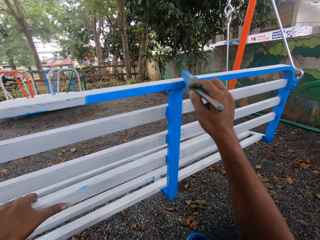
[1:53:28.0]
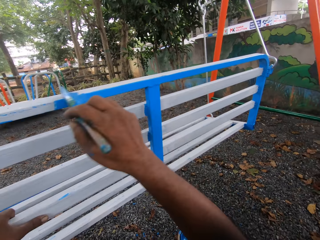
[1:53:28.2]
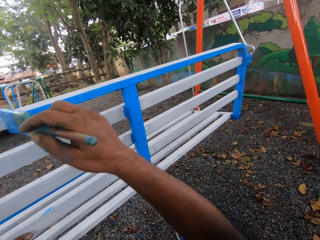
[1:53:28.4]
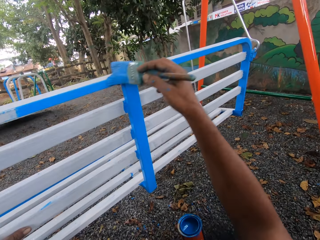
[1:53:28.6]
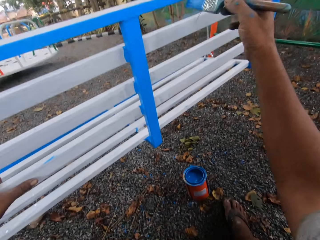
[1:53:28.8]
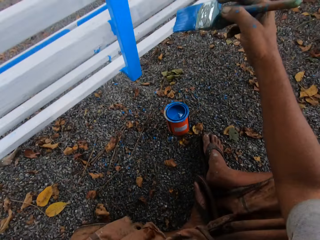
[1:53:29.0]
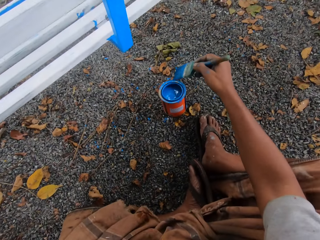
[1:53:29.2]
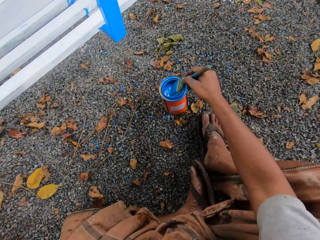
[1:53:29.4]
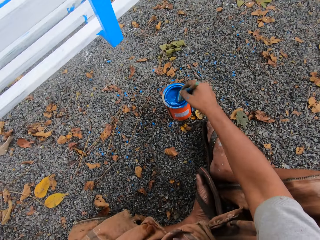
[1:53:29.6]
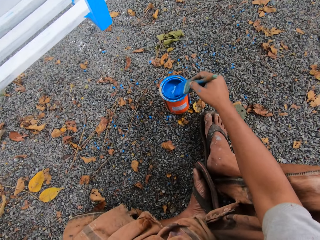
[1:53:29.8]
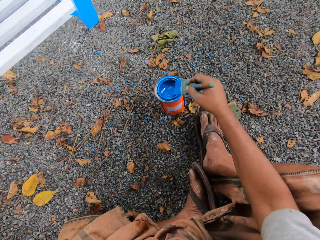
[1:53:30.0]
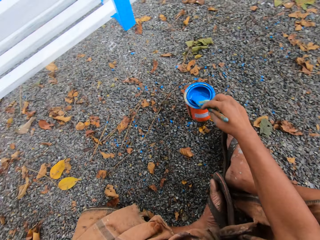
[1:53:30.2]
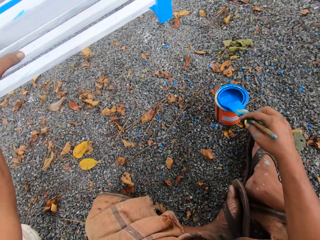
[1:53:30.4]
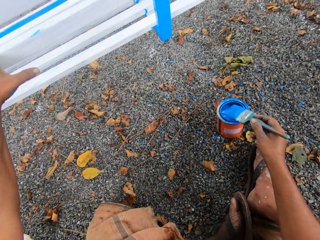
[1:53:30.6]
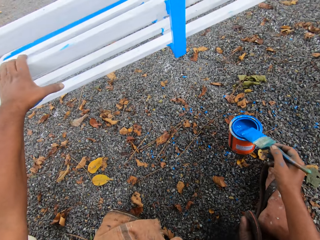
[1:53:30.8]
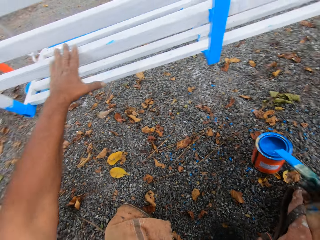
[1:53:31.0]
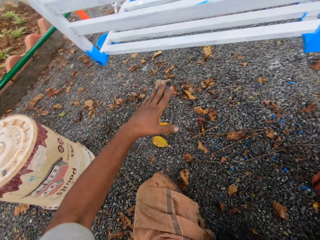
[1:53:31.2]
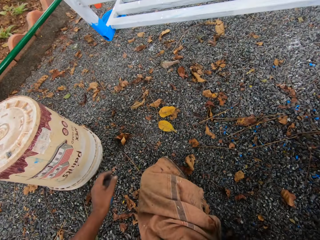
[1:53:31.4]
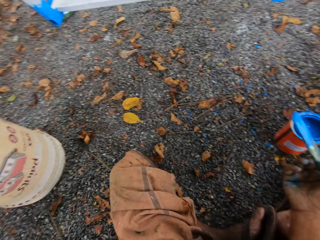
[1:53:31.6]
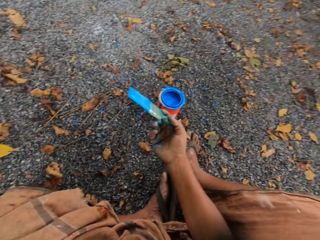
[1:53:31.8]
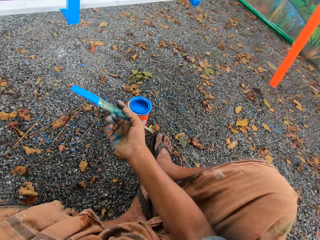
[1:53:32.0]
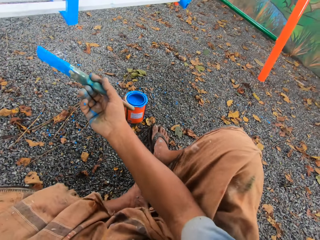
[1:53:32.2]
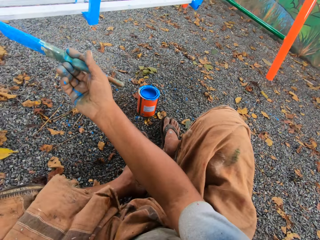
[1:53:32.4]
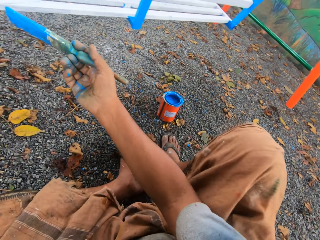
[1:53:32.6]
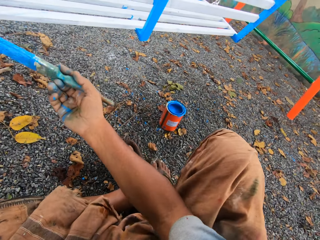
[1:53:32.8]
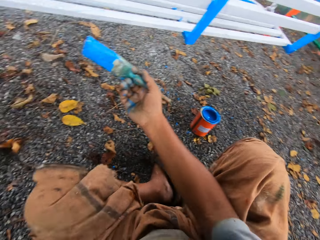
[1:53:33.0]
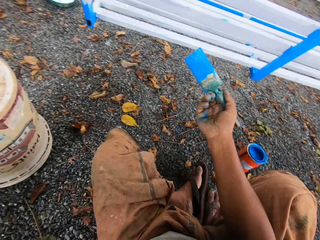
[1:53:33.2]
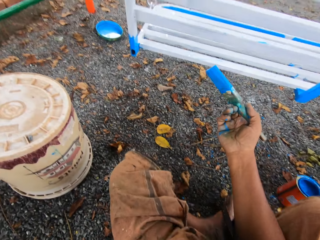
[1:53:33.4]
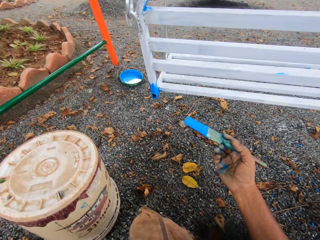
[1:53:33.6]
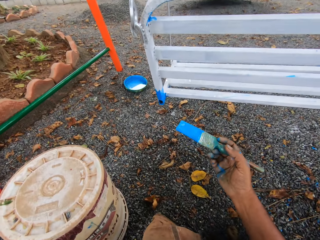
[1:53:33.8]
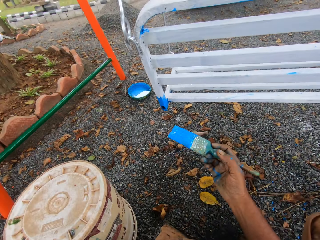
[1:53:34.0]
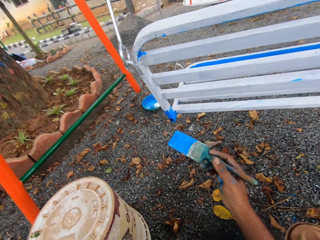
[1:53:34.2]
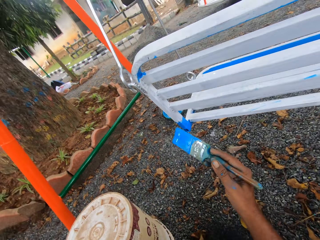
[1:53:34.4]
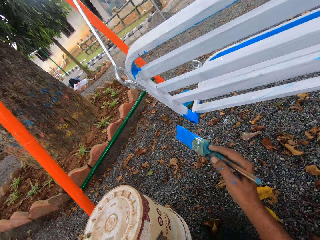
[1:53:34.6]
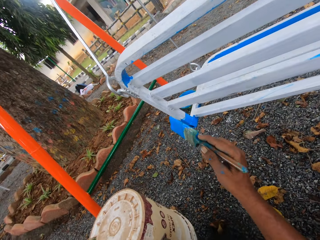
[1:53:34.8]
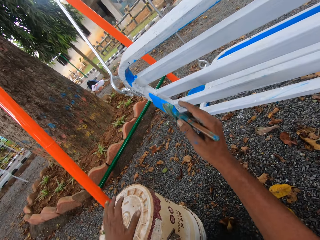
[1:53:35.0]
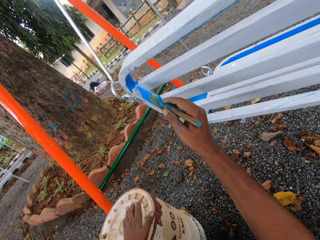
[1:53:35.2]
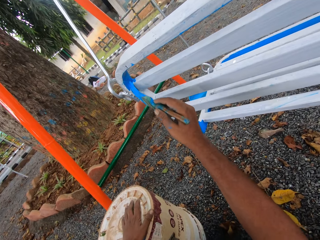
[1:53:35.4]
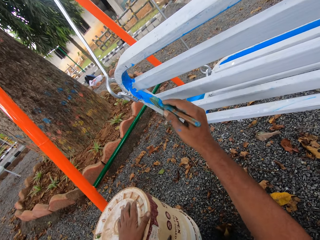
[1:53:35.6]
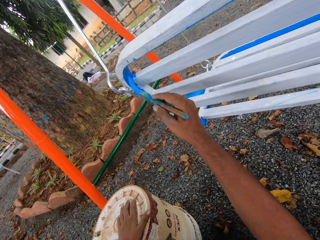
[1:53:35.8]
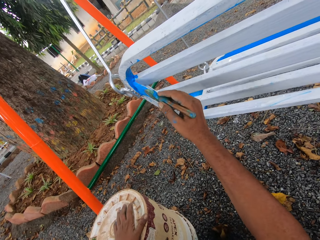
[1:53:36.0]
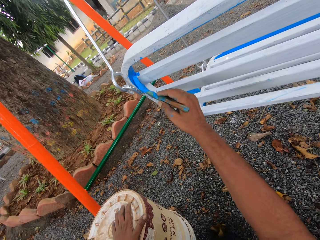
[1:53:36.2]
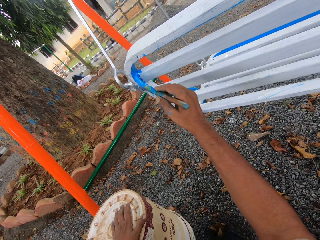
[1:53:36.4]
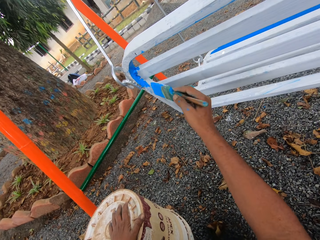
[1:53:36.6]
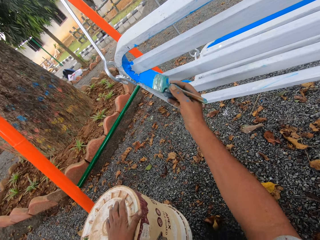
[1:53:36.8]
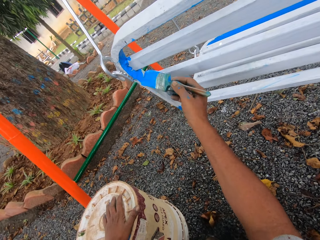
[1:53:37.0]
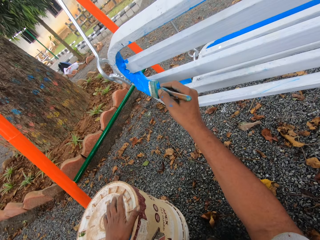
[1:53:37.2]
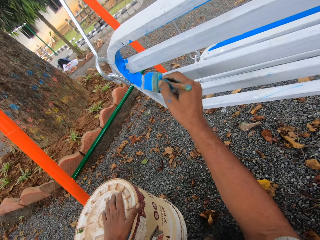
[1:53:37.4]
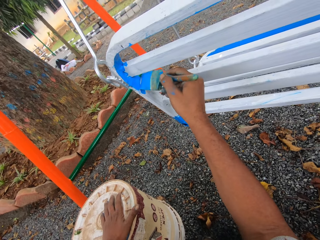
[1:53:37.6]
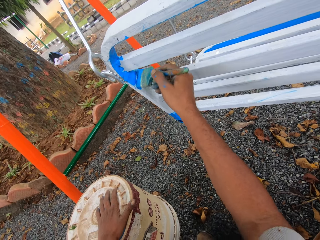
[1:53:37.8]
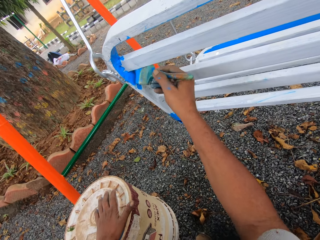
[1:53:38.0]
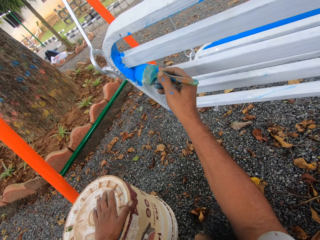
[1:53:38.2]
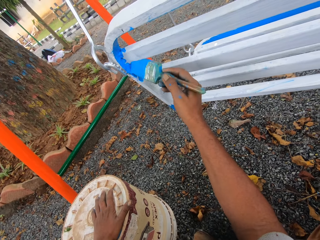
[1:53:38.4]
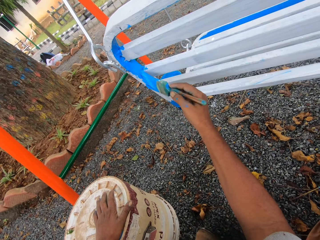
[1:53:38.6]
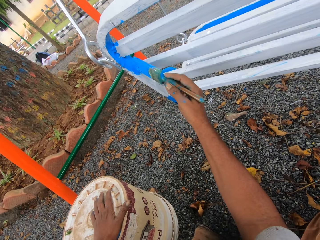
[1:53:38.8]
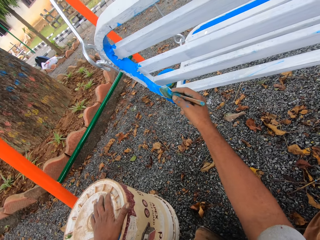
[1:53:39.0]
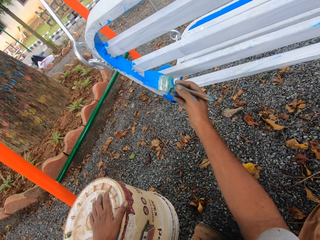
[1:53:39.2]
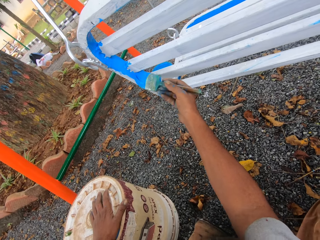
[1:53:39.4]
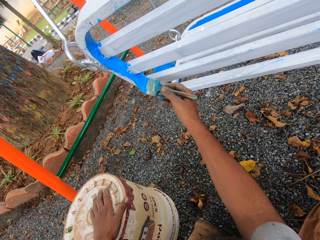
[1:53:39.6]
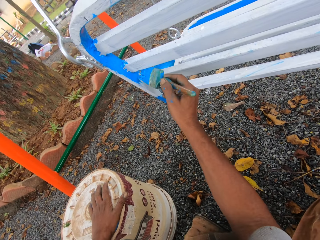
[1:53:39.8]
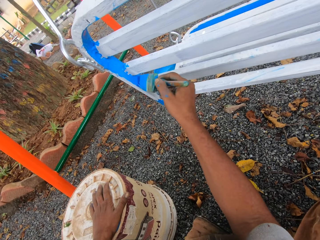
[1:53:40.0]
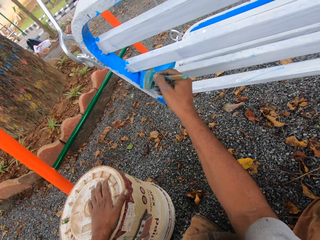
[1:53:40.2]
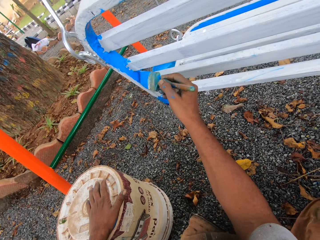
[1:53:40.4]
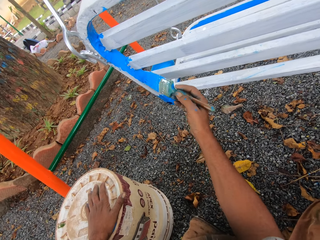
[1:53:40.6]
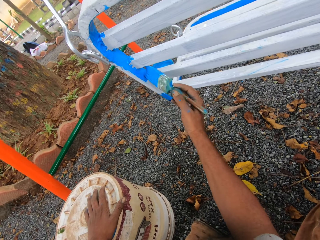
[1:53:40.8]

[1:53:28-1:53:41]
The camera wearer dips the paint brush into the paint tin. They paint the seat with the paint brush.

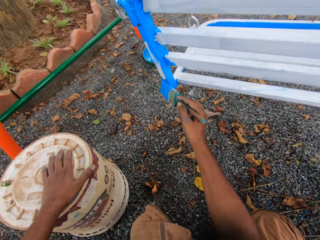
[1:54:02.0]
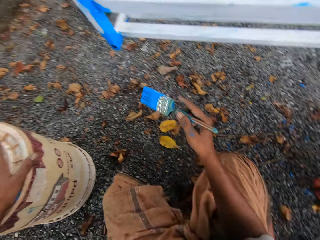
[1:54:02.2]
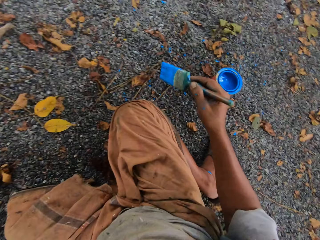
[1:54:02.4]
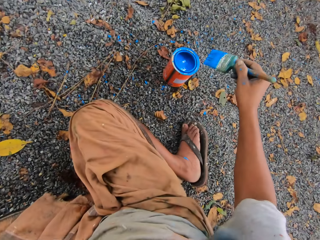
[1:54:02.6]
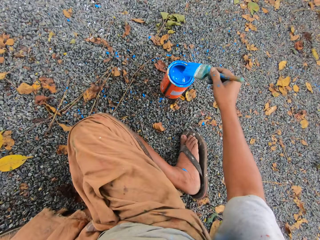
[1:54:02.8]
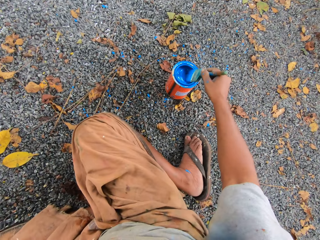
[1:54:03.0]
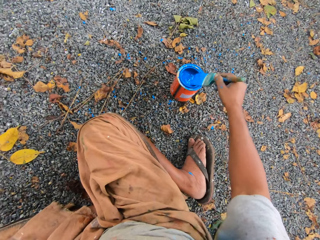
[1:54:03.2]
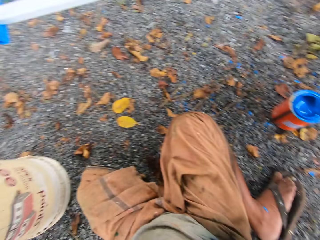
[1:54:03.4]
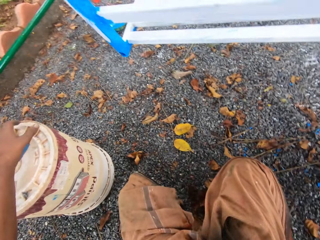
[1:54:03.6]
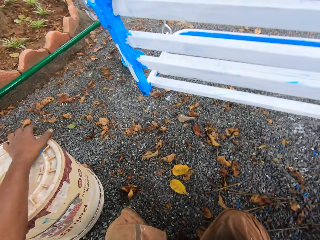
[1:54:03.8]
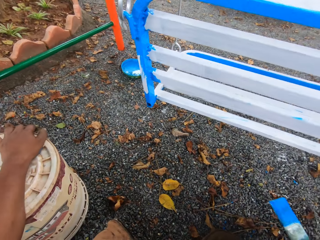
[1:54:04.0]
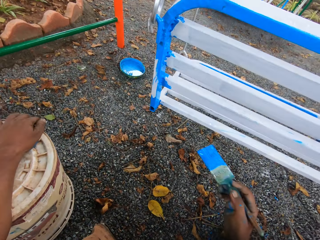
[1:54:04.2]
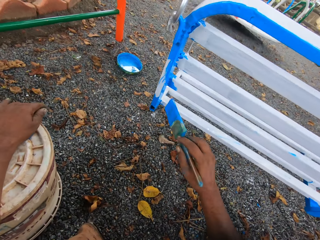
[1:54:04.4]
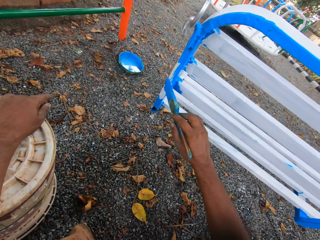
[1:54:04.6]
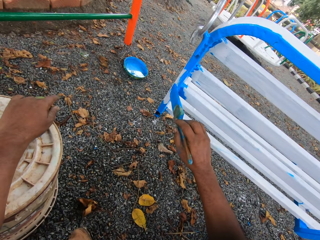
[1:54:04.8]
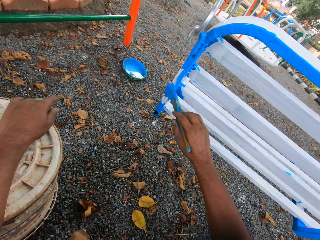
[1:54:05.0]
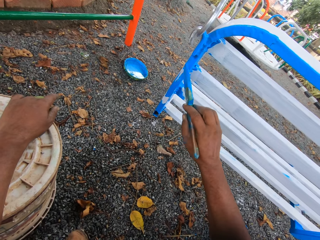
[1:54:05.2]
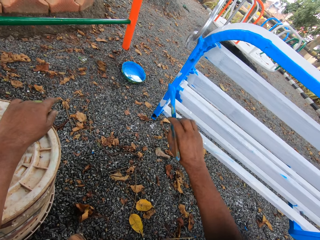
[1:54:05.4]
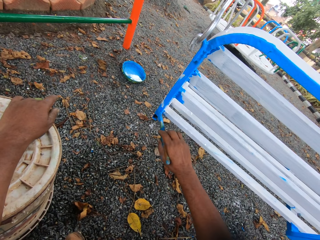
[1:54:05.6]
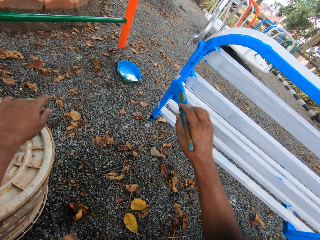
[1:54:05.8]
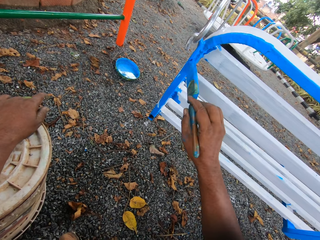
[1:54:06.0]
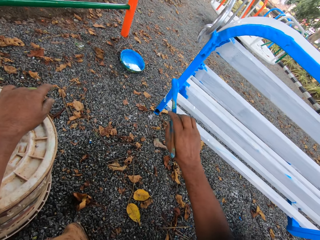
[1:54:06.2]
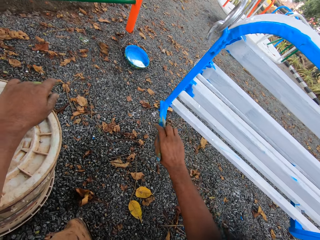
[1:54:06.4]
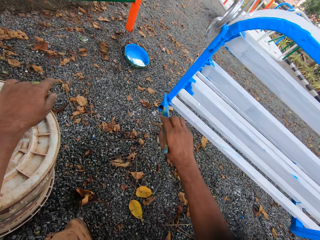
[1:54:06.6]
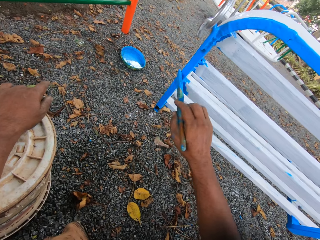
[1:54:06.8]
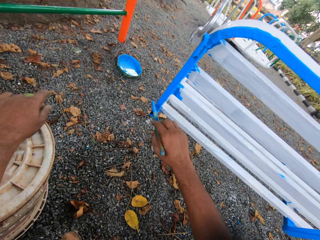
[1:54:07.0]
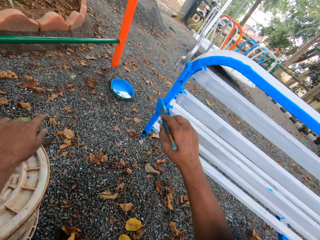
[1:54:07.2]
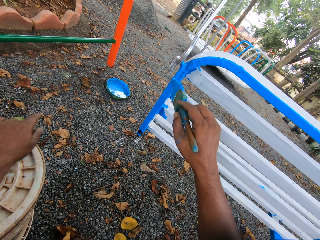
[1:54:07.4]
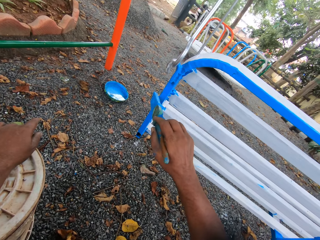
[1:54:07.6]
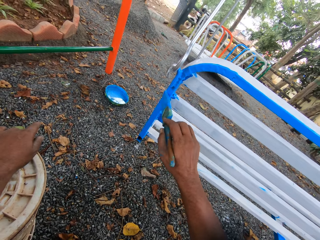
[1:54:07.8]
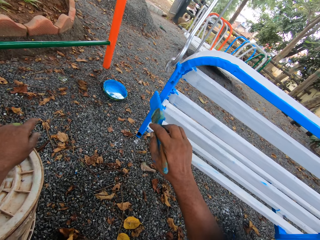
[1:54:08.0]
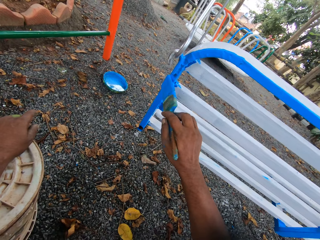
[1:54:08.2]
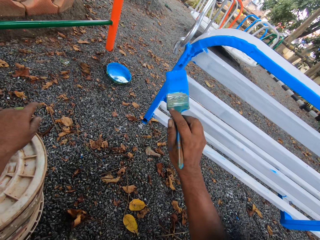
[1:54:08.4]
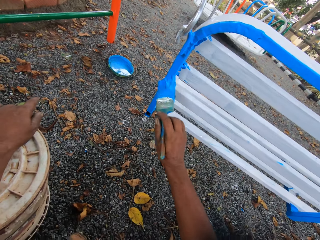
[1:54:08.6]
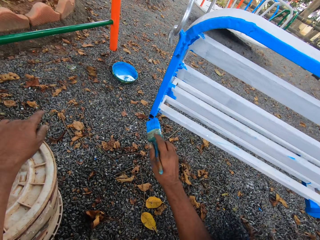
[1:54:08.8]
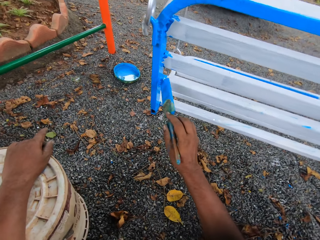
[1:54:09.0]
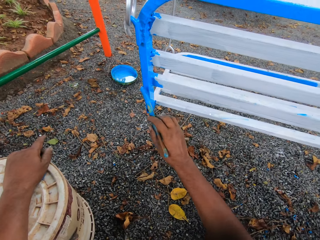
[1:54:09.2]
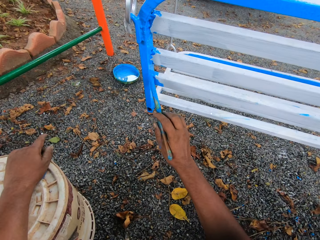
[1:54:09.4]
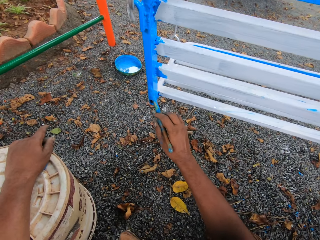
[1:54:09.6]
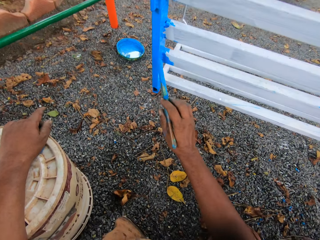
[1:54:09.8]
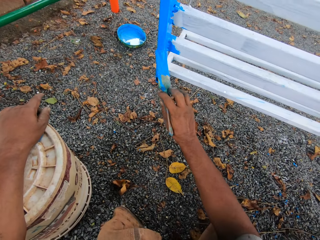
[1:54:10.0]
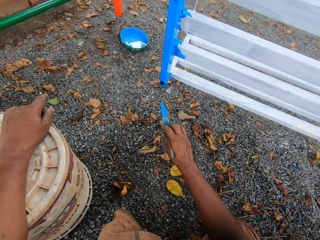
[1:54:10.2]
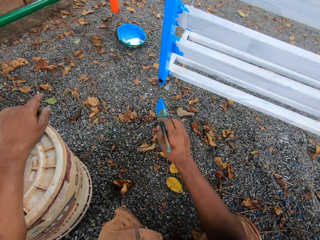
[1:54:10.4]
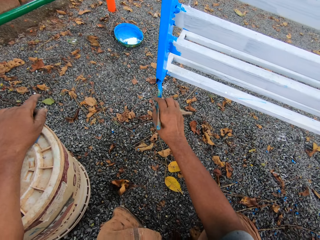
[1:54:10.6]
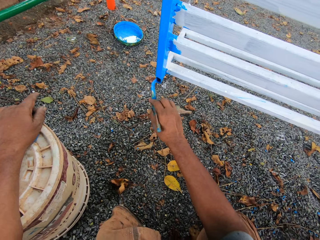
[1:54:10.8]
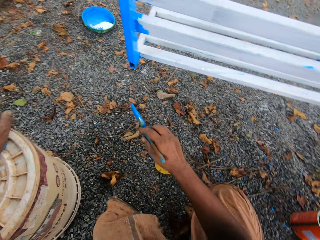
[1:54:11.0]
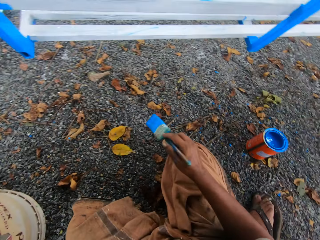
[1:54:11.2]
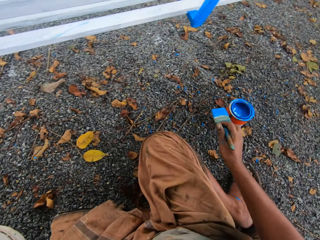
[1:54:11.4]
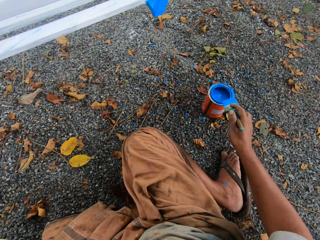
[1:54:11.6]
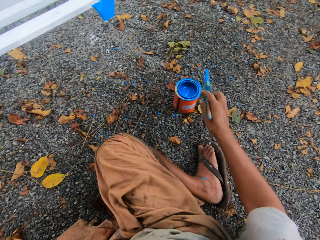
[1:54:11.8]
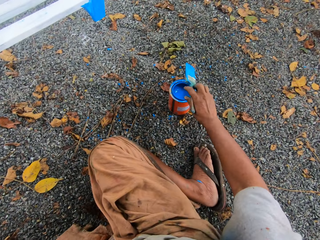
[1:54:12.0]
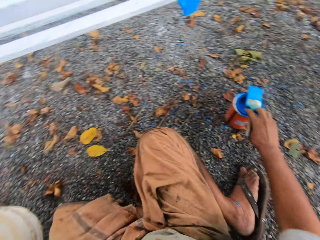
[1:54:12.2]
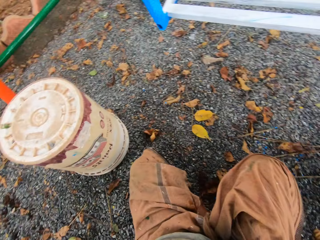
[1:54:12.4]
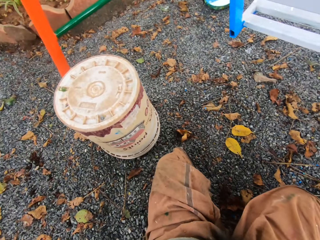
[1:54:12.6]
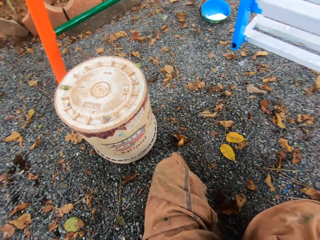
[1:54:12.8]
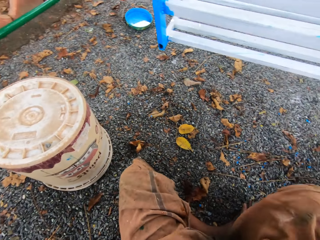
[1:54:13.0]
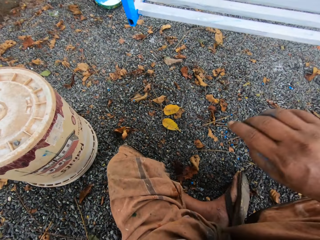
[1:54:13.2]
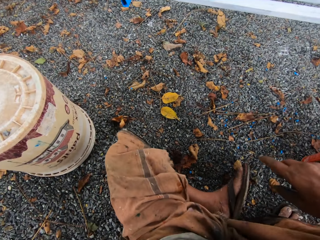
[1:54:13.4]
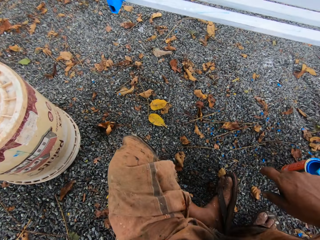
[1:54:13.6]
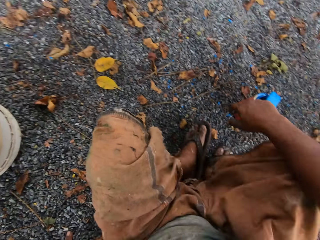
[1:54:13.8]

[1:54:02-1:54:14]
The camera wearer dips the paint brush into the paint tin. They paint the seat with the paint brush. They drop the paint brush on the paint tin.
